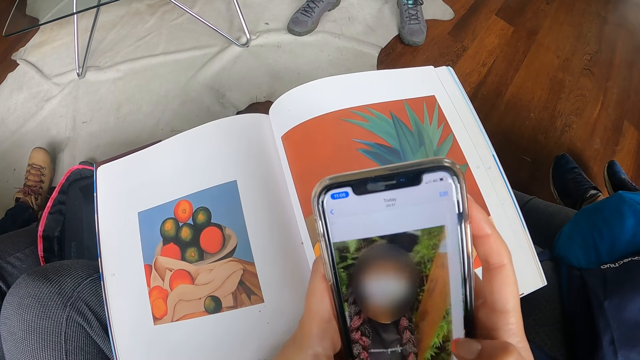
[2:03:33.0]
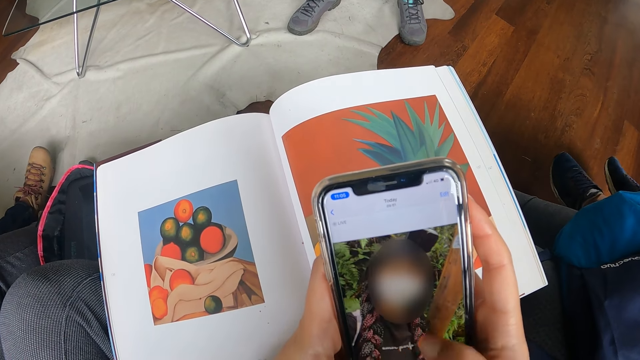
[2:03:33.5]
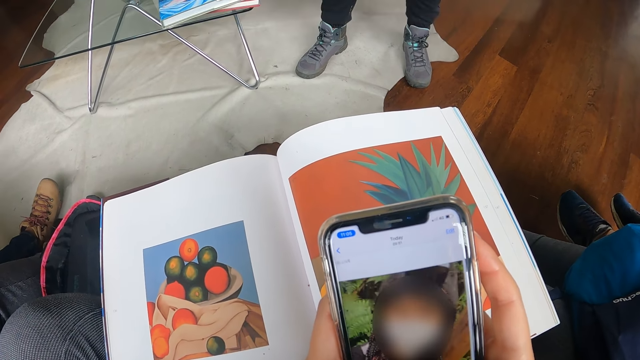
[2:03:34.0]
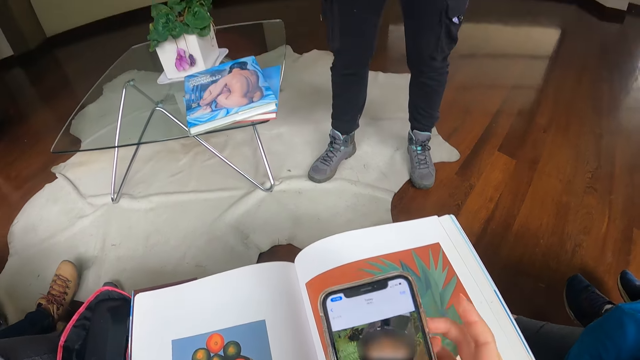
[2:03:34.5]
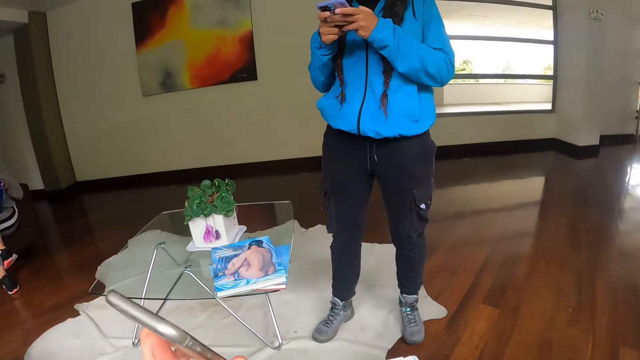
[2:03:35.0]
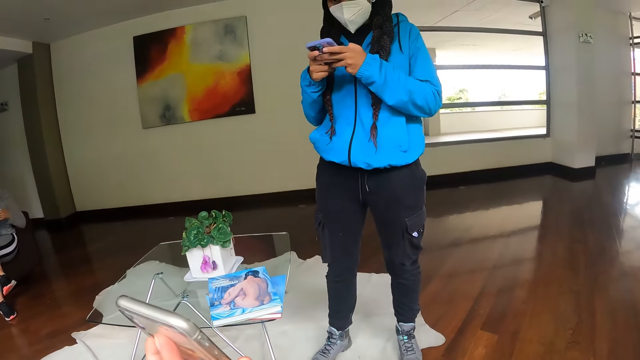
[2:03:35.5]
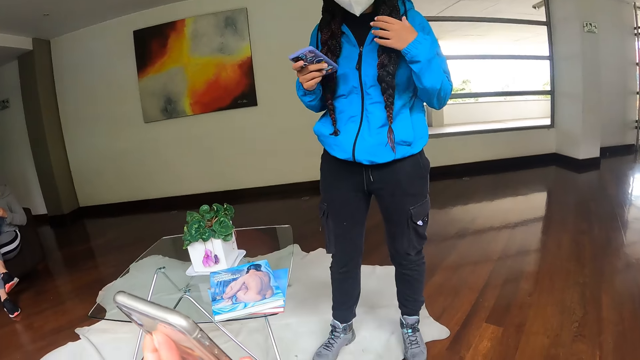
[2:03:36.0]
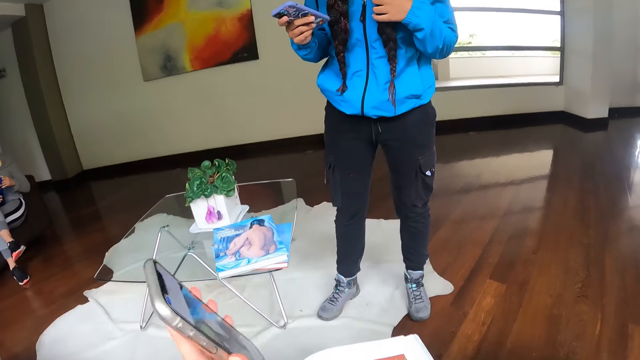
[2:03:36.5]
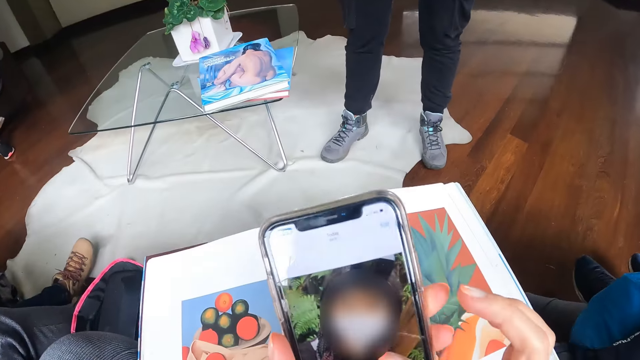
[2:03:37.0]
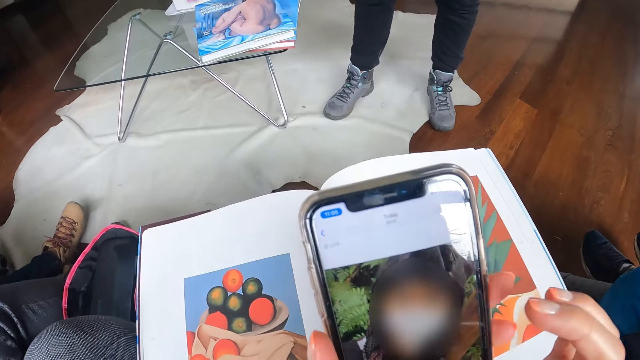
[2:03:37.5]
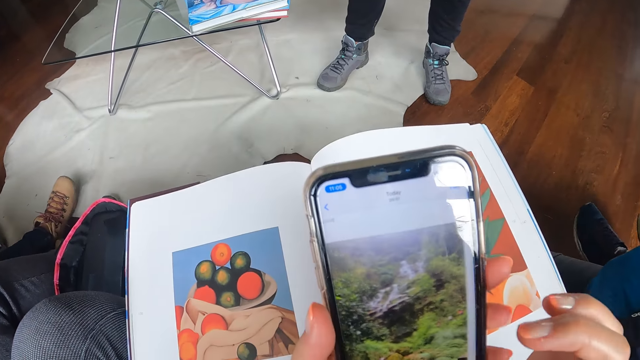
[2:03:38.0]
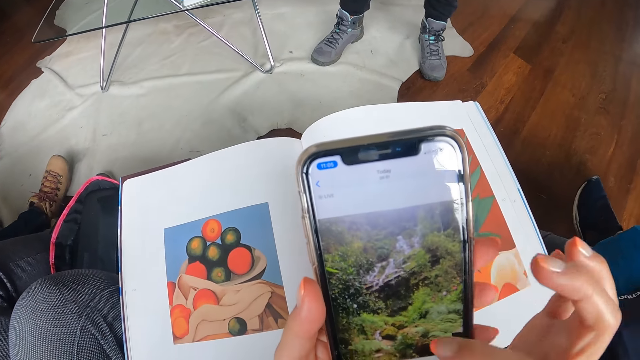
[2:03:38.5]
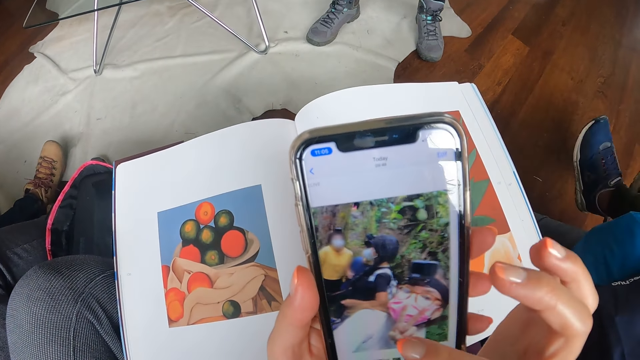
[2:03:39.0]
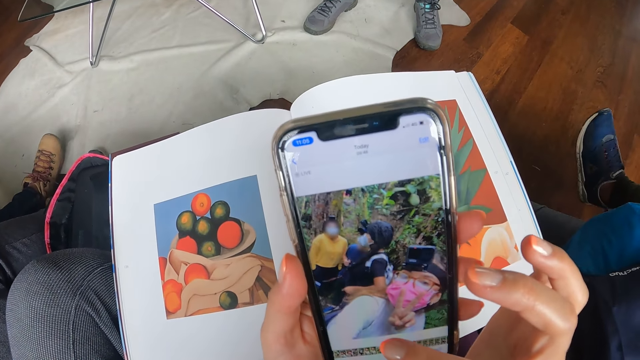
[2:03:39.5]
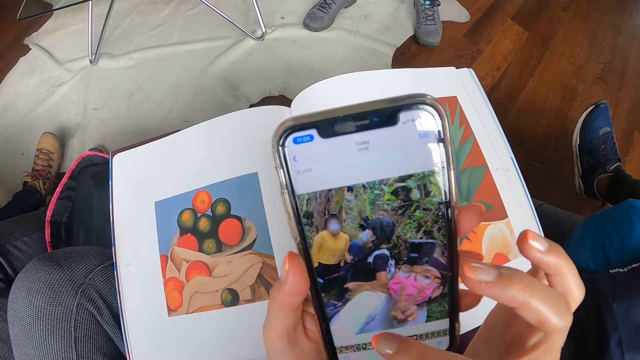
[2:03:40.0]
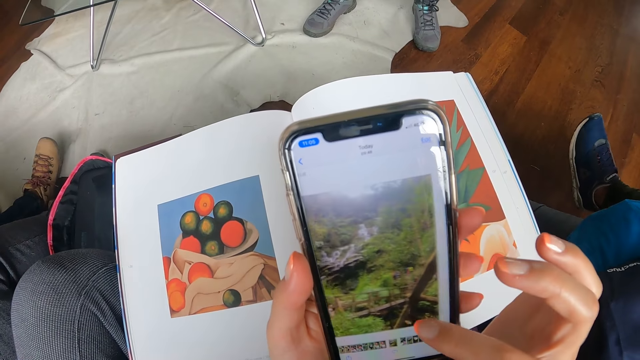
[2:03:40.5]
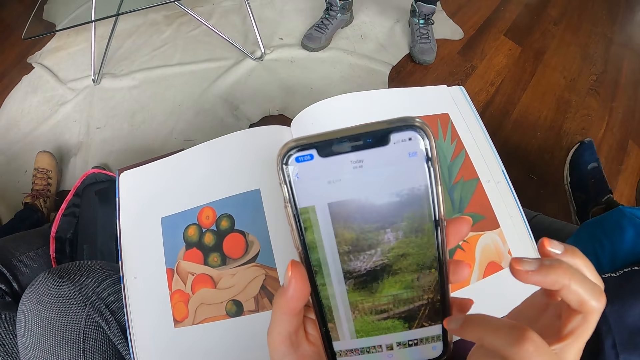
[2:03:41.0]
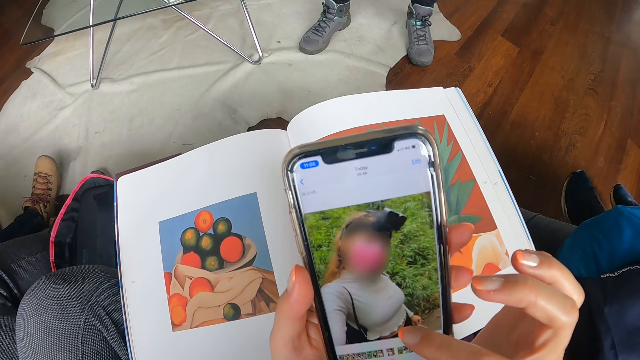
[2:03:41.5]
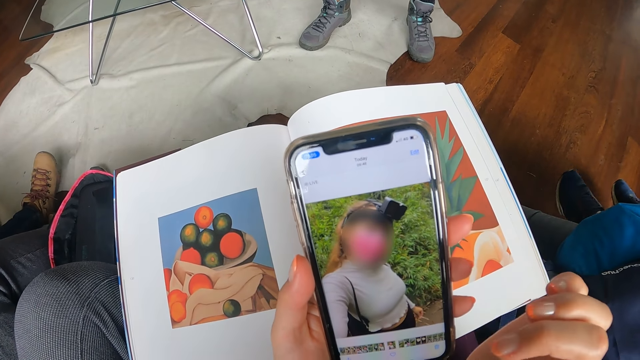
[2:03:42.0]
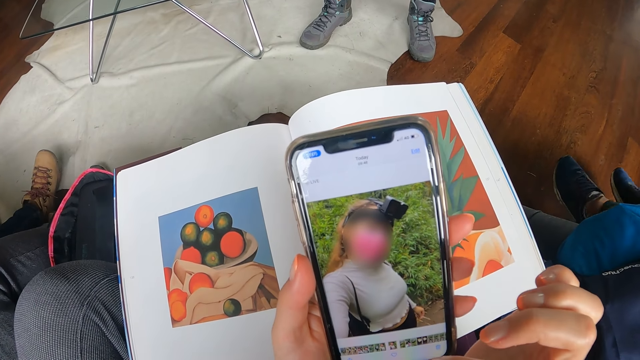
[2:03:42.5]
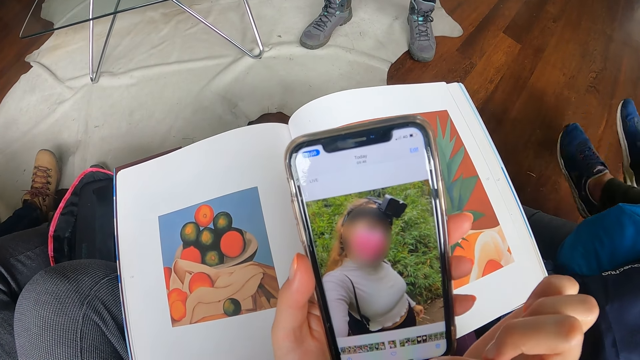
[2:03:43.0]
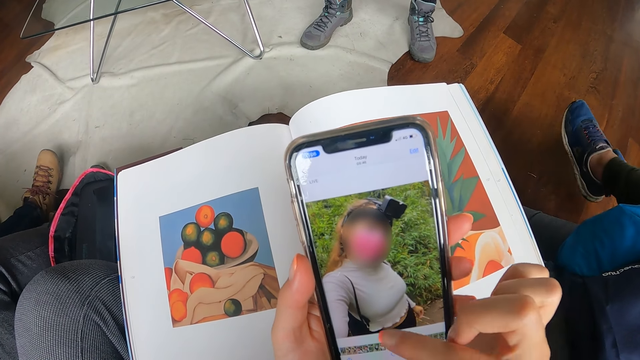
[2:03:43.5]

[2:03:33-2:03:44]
The camera wearer holds the phone in her right hand. She stretches the phone towards a woman. The woman operates a phone with both hands. The woman holds her hair with her left hand. The camera wearer operates the phone with her right hand.

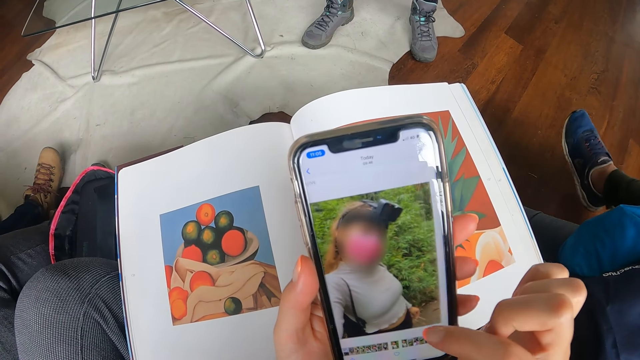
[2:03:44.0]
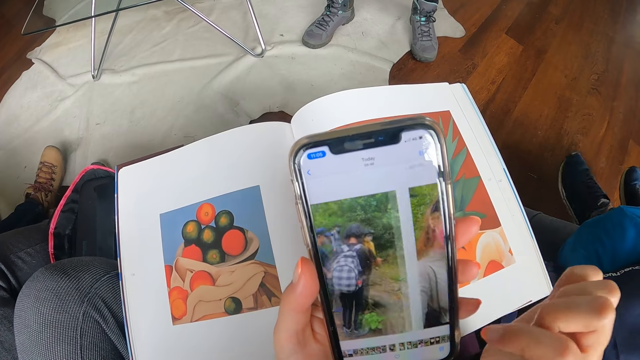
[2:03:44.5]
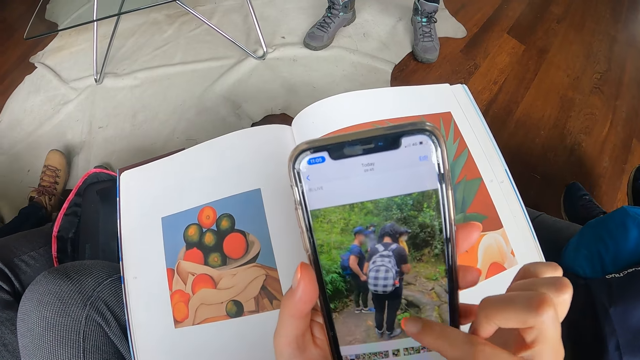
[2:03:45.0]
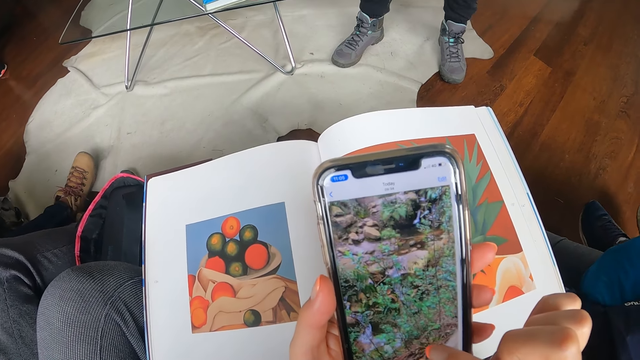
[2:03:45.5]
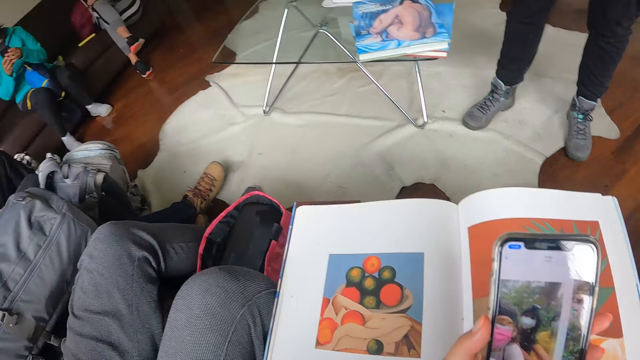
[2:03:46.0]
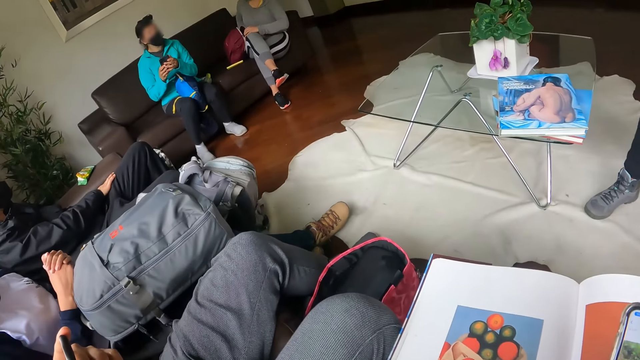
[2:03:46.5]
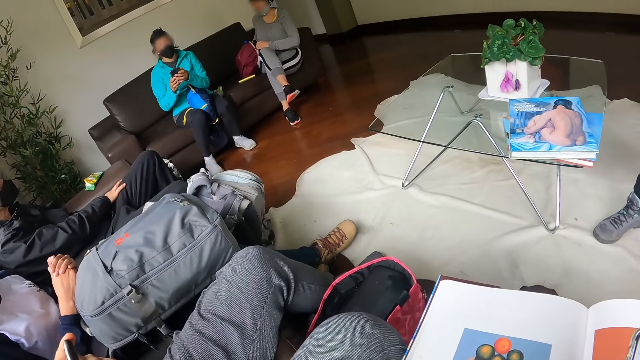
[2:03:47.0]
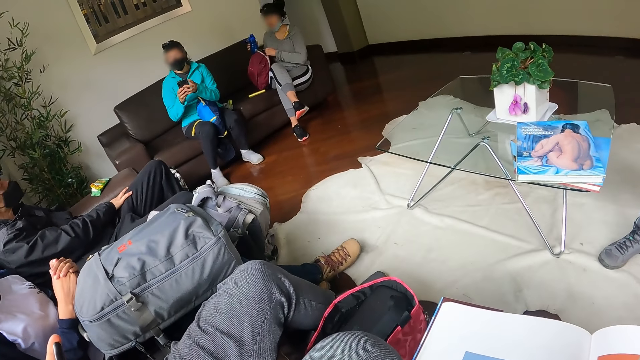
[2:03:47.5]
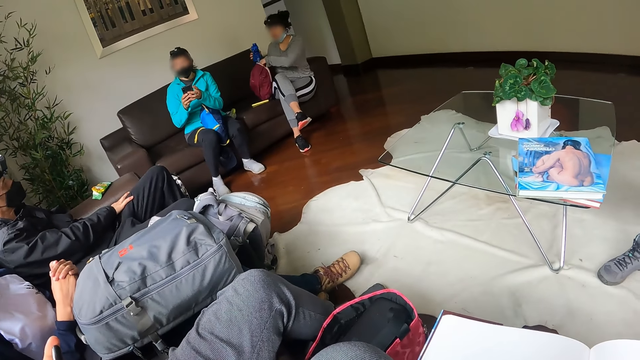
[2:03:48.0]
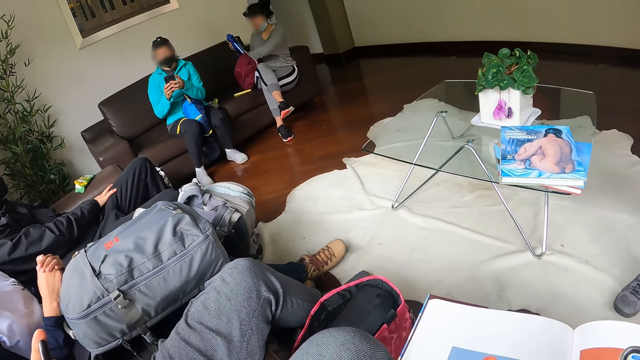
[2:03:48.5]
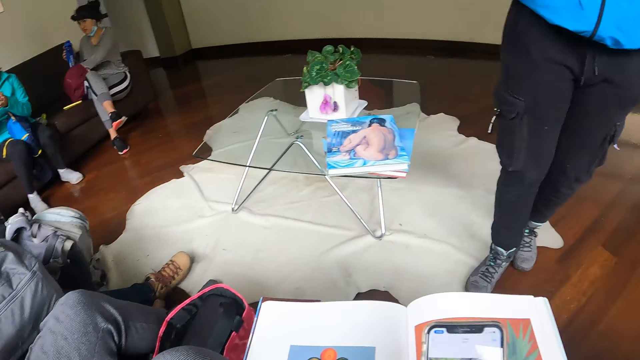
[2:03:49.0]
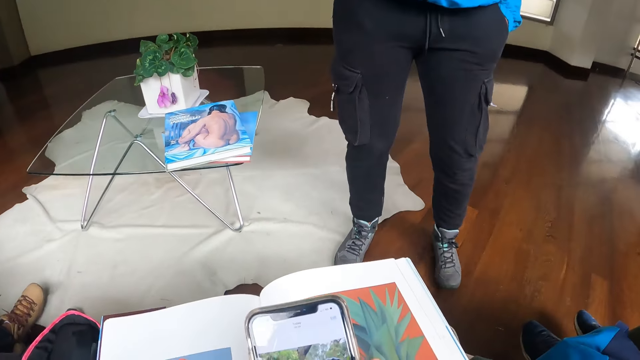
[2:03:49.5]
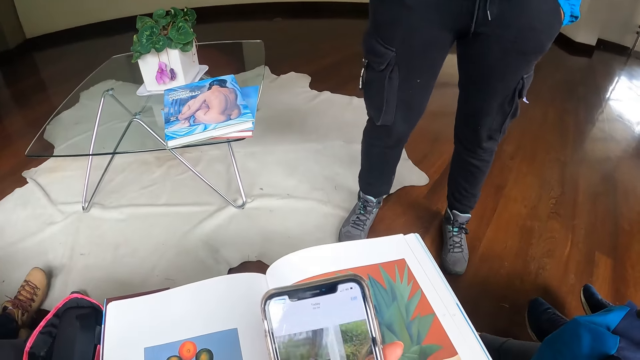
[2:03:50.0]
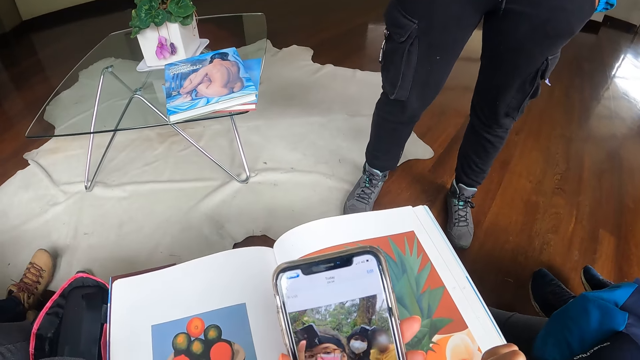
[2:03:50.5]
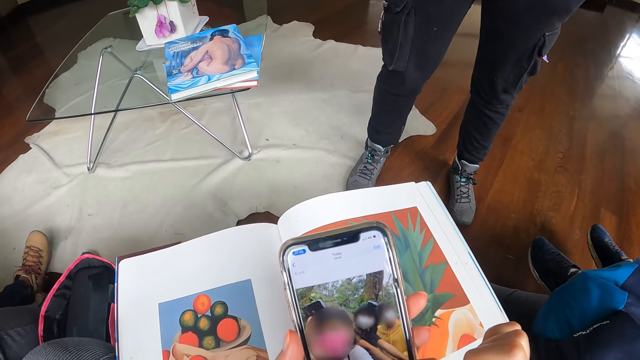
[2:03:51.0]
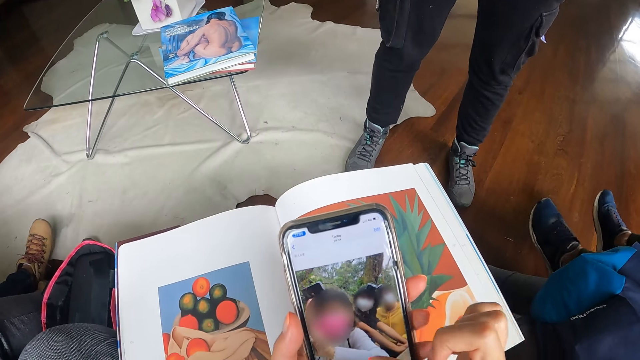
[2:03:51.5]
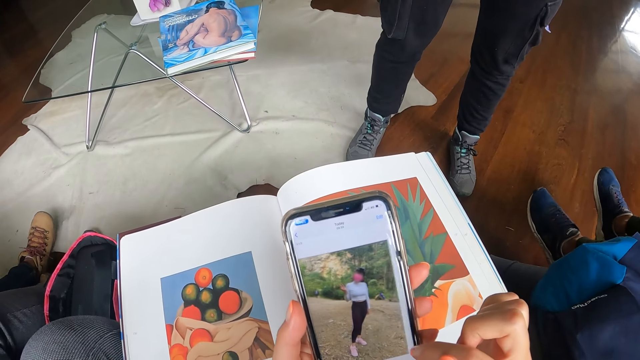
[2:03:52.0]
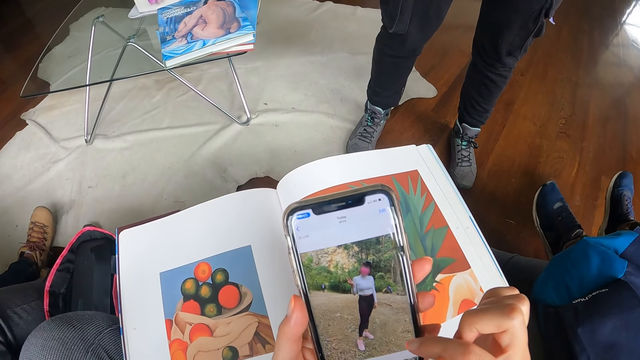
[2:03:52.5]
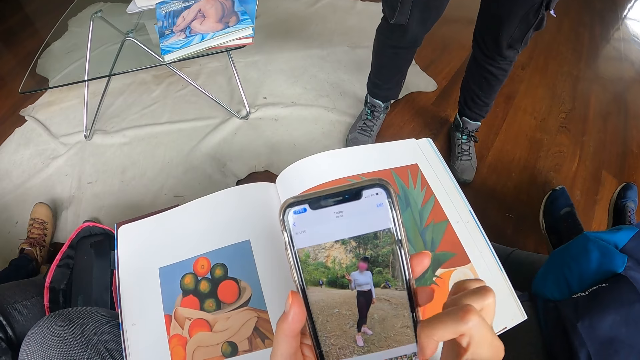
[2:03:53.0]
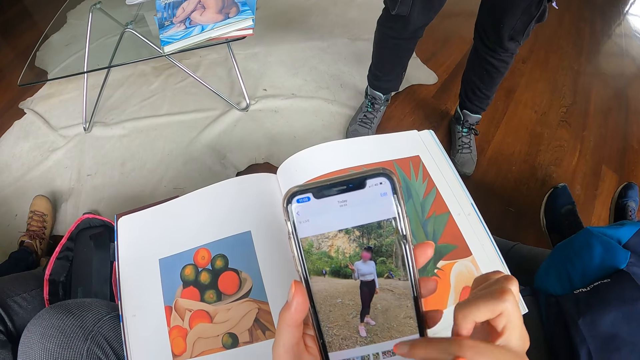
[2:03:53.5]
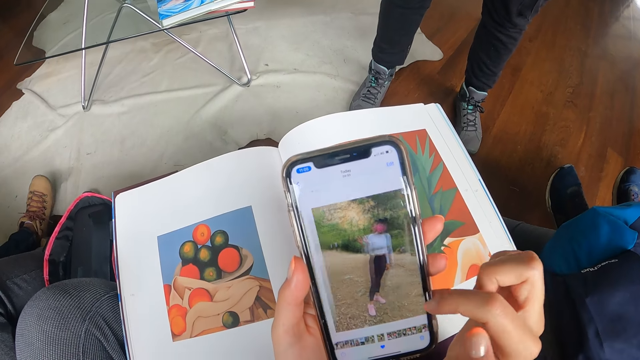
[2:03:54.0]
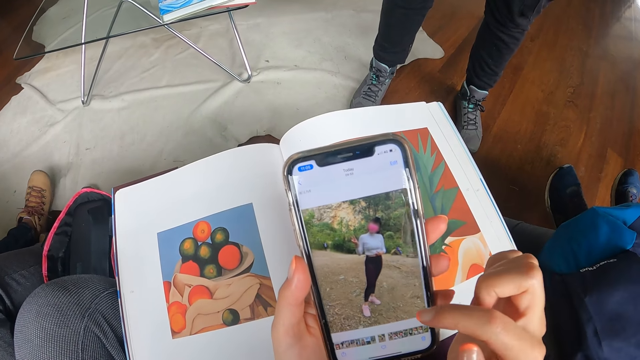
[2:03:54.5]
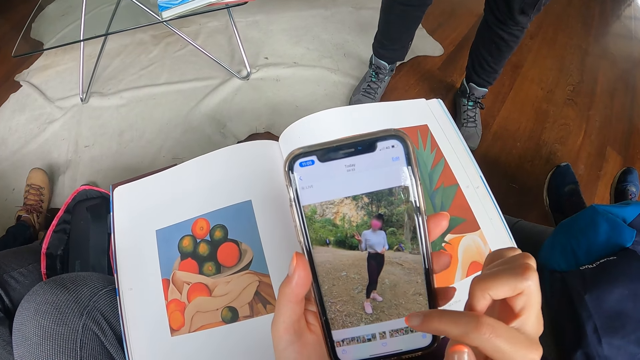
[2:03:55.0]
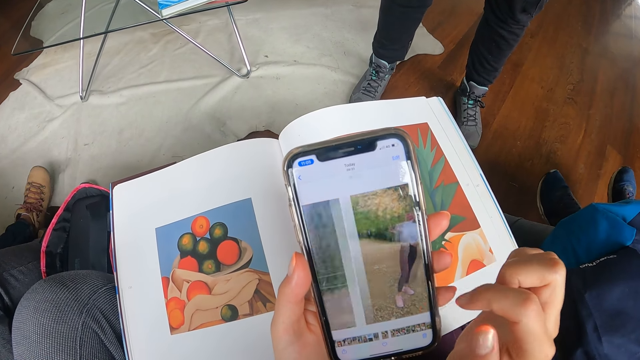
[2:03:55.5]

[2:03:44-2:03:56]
The camera wearer looks around. They operate the phone.
